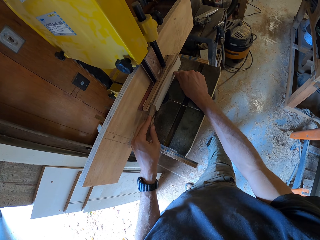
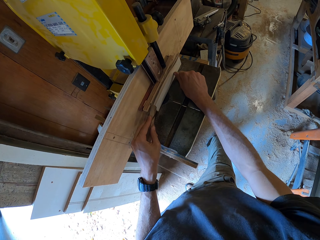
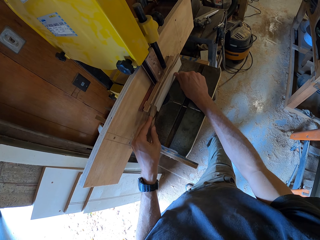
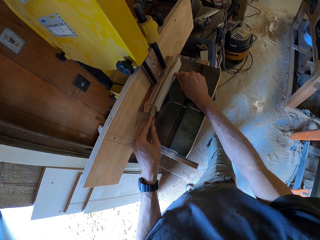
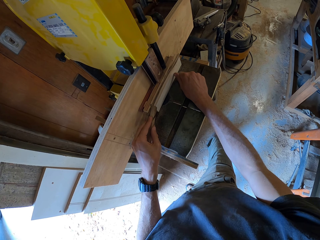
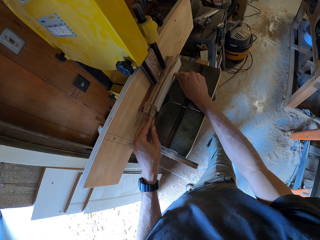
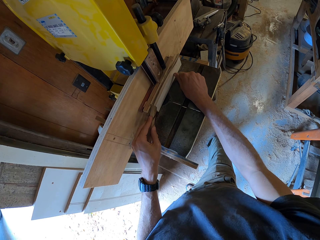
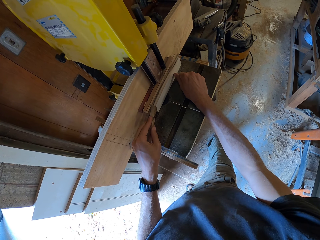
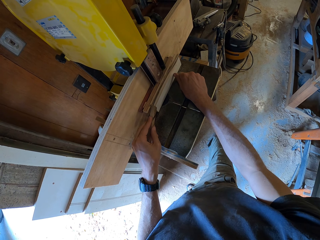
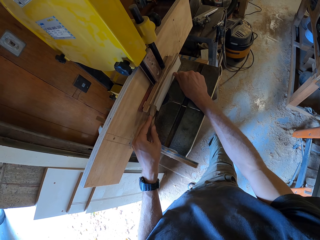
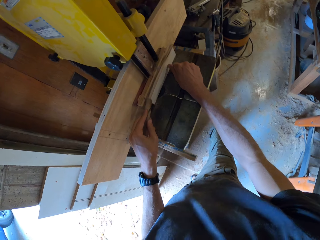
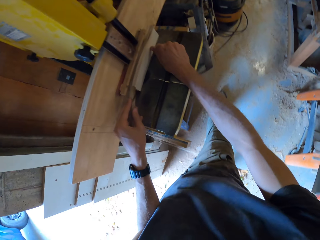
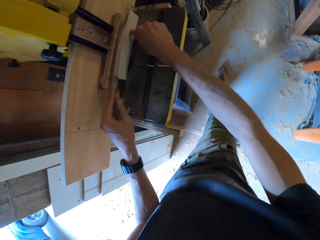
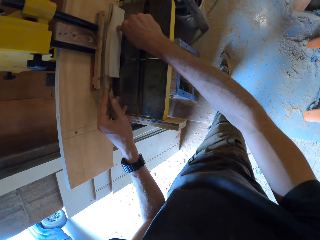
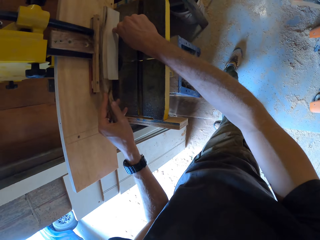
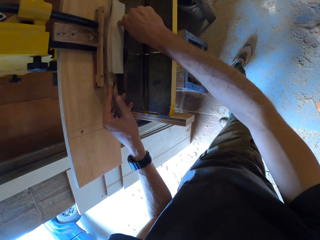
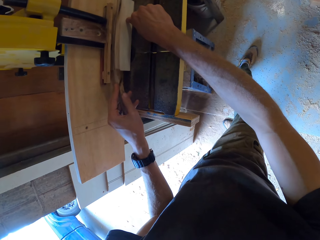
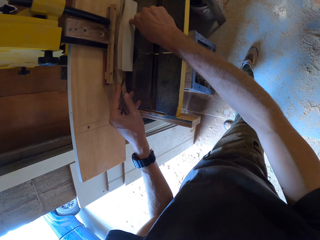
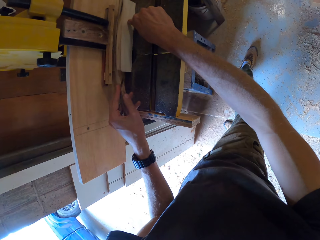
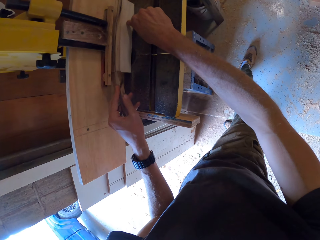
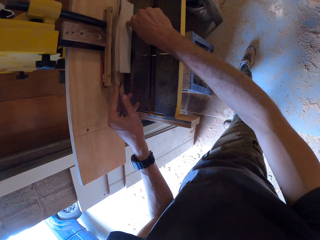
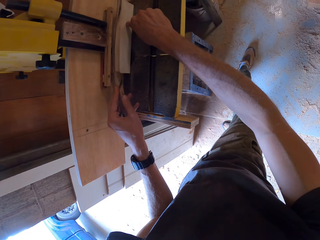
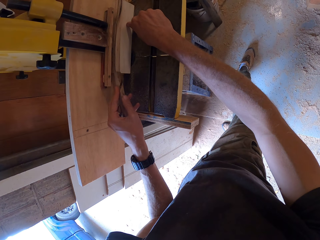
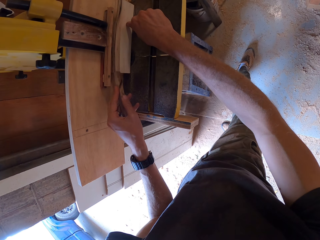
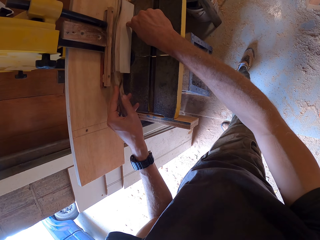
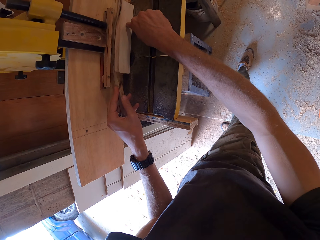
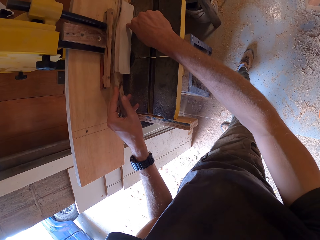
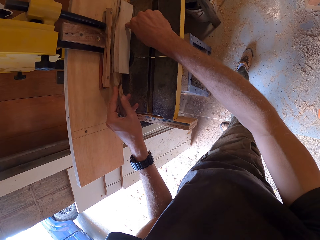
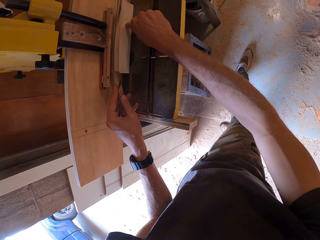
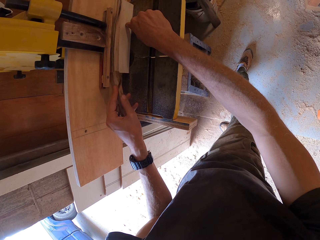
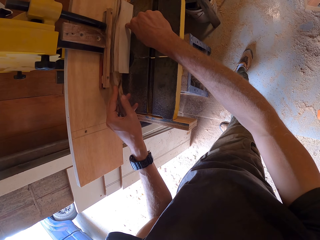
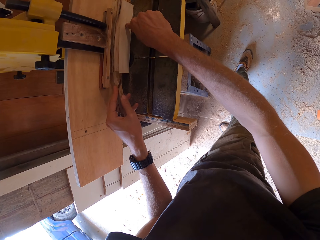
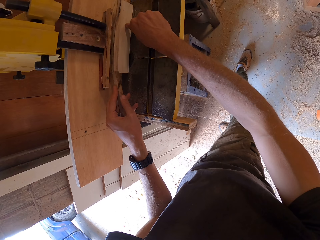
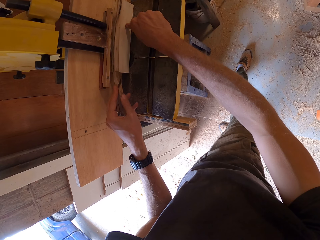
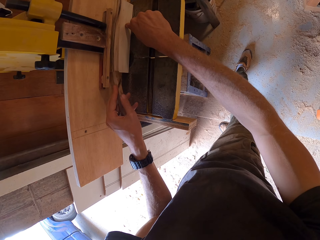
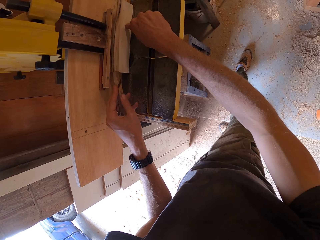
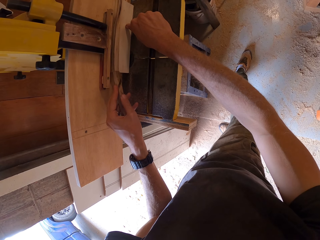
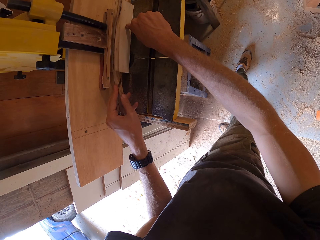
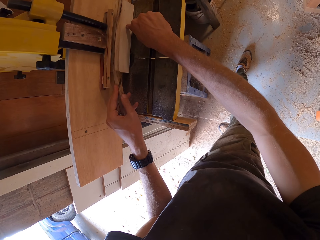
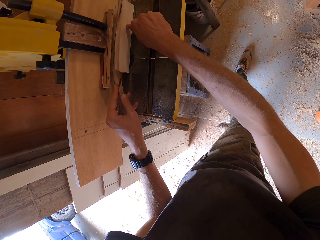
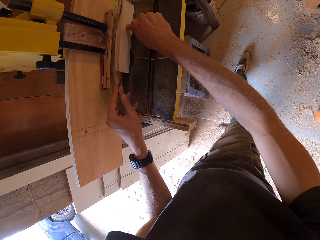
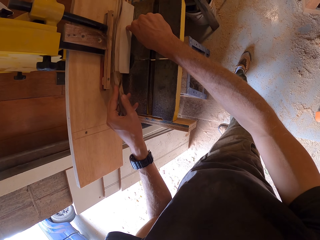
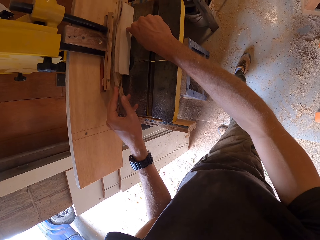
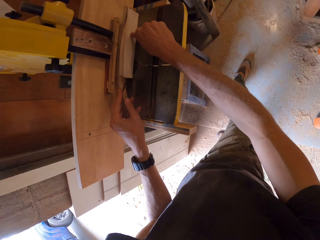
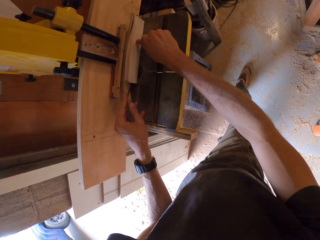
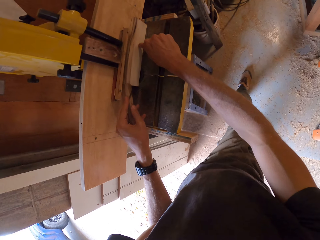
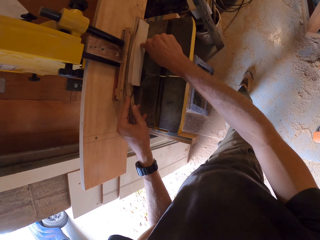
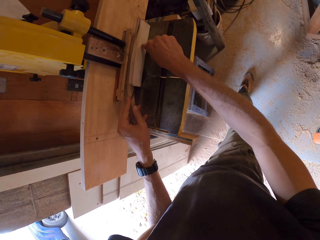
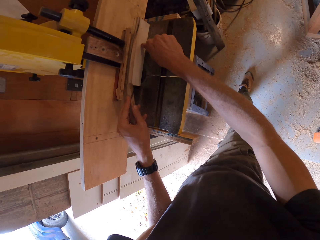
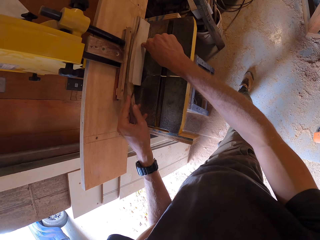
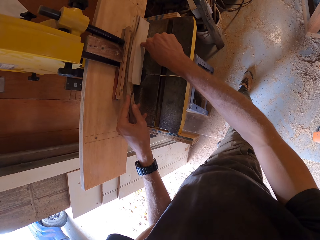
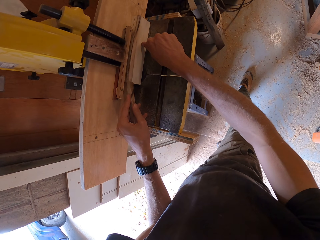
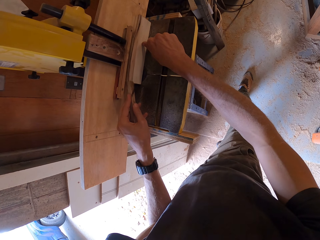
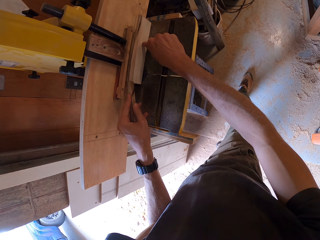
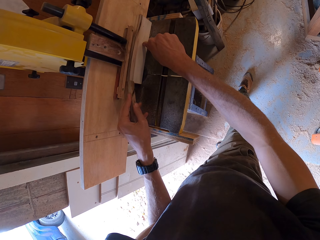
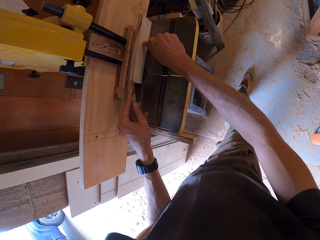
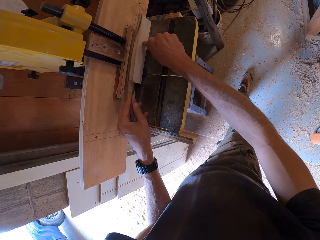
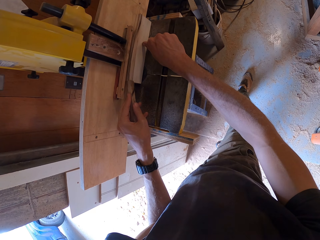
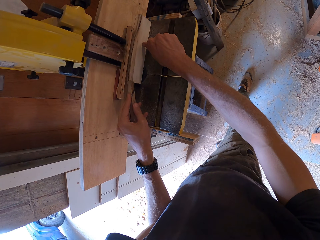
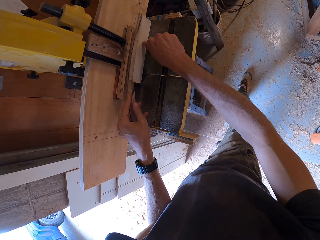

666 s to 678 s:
The camera wearer moves his leg. He cuts the piece of wood.

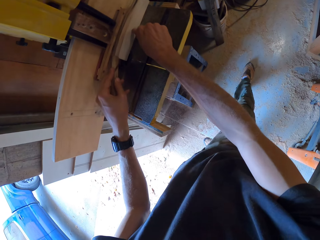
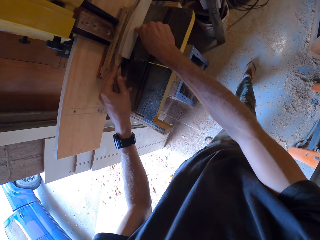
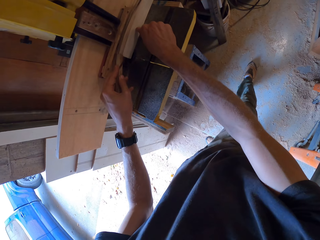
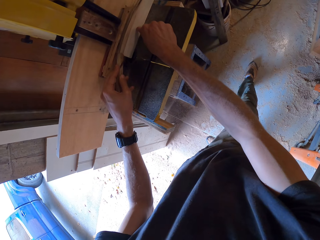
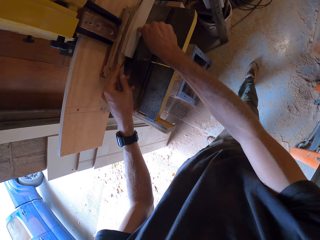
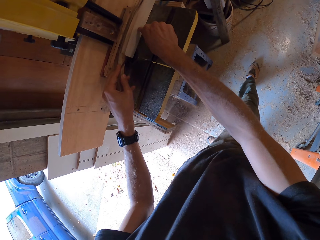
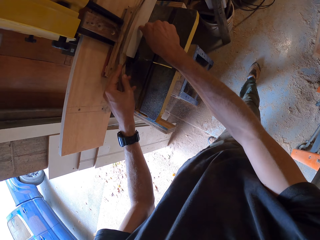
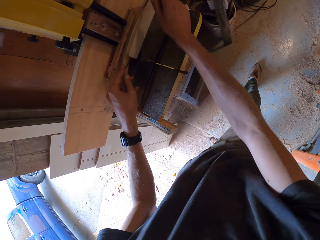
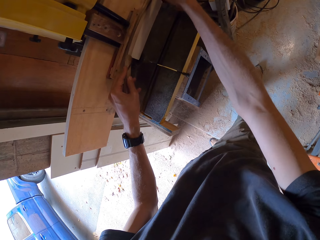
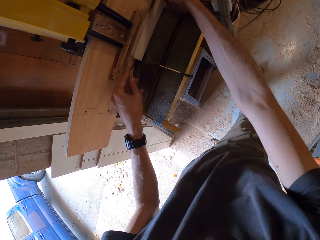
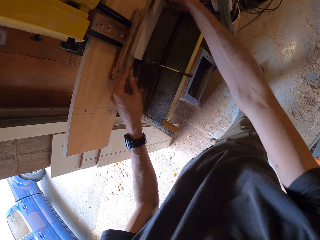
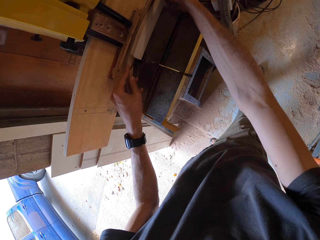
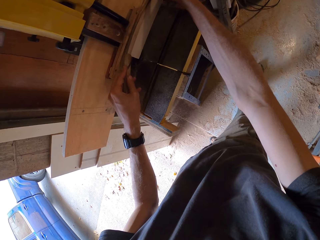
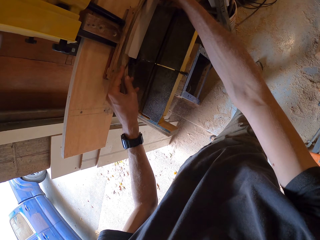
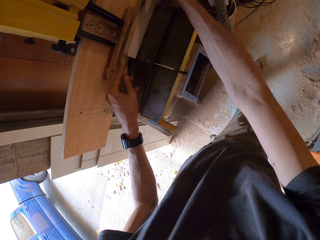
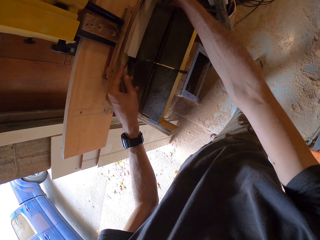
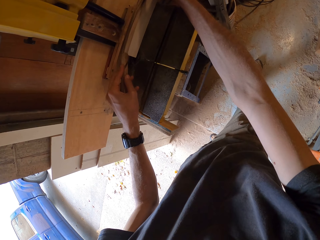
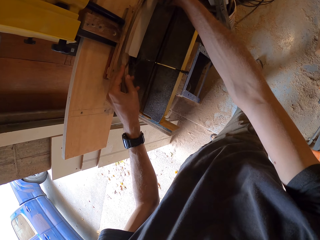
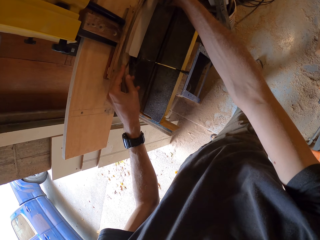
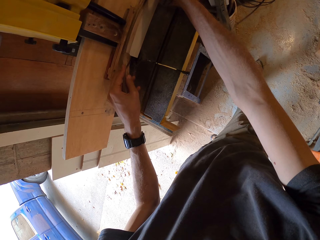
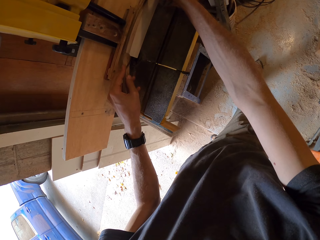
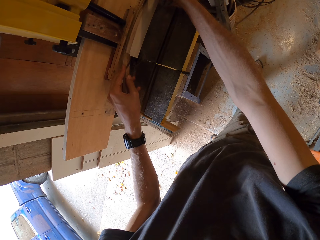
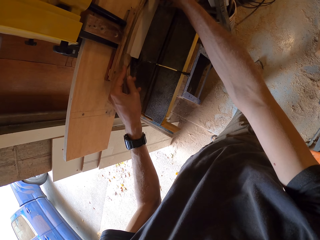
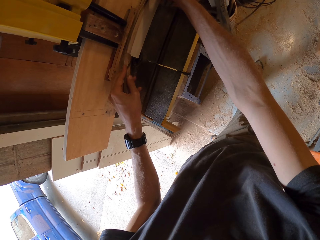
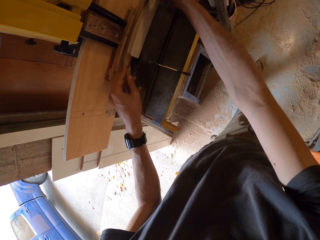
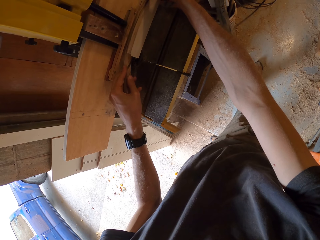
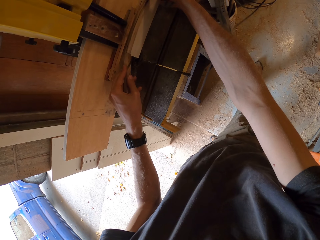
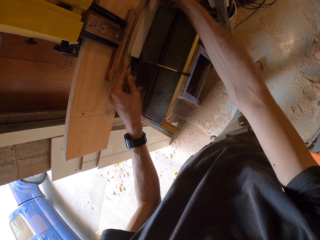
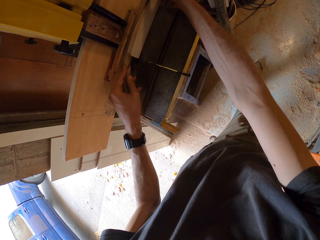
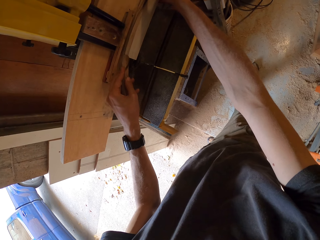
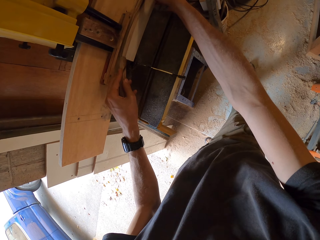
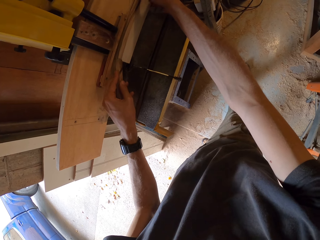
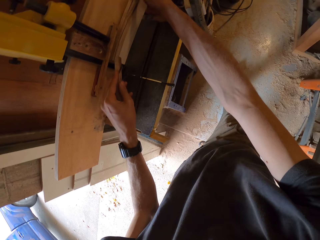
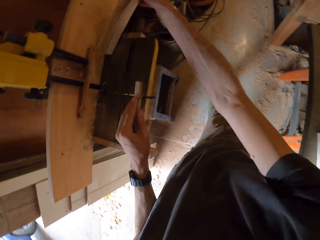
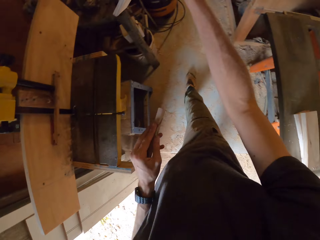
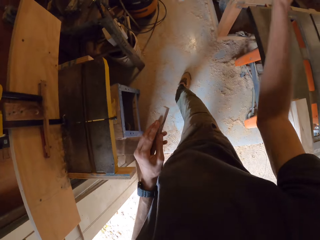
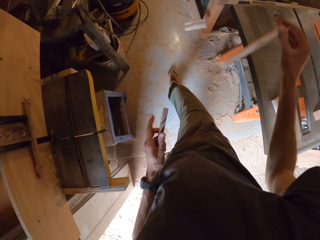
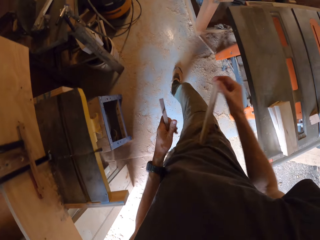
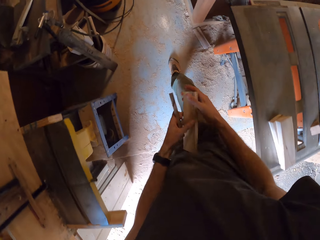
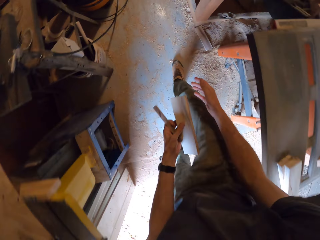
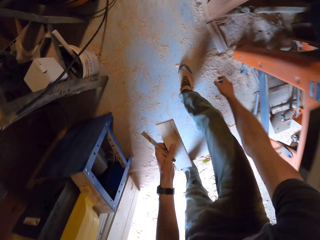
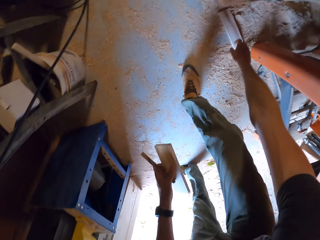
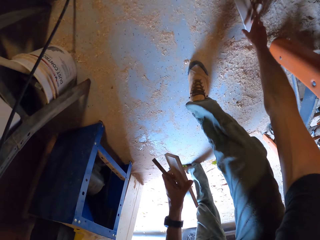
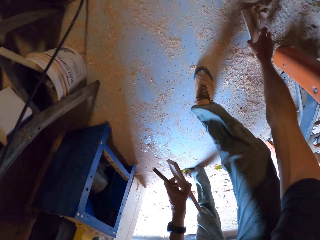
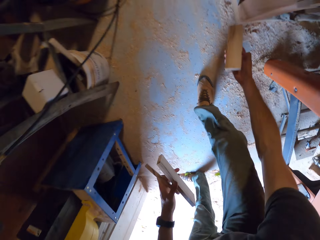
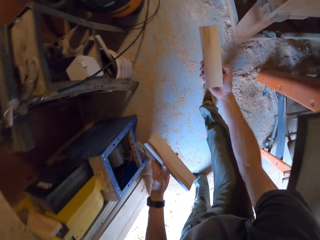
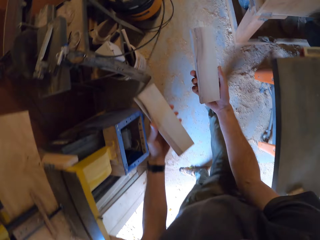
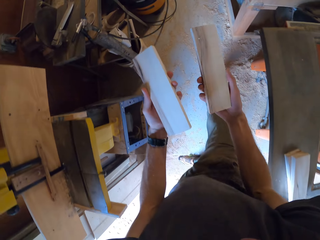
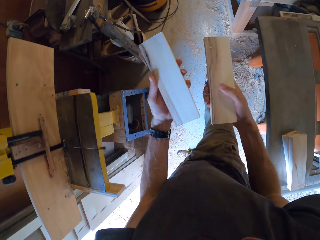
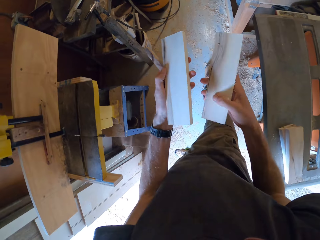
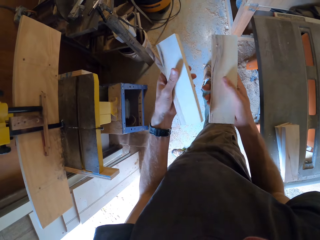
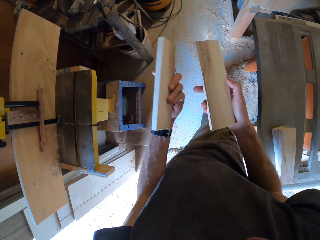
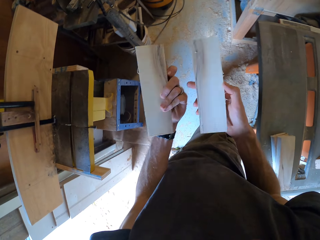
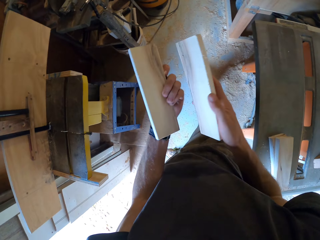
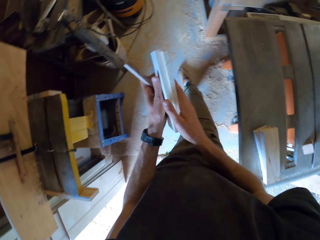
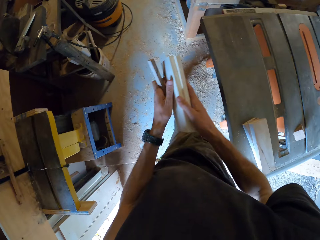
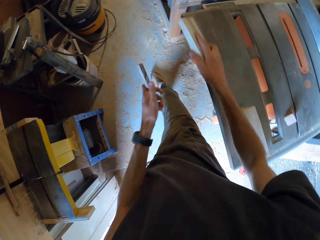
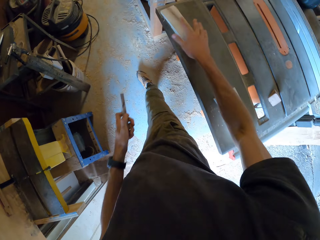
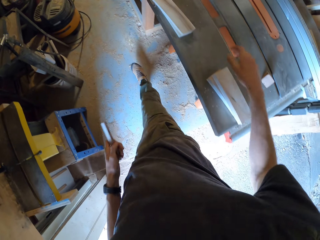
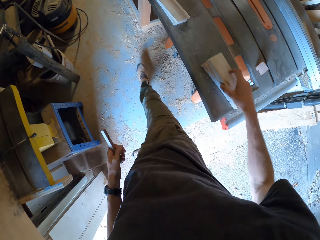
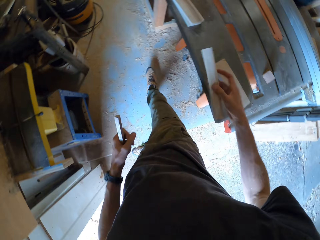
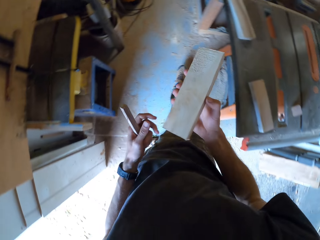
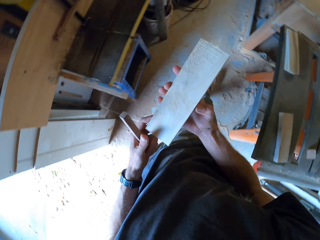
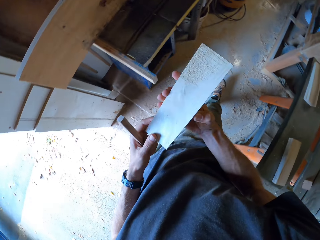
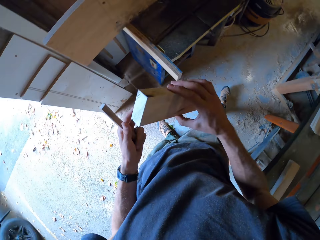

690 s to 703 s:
The camera wearer moves his leg. He cuts the piece of wood. He takes the piece of wood. He picks a plank or piece of wood from the floor with his right hand. He looks at the piece of wood. He drops the planks on the table saw. He picks another plank from the table saw with his right hand.
